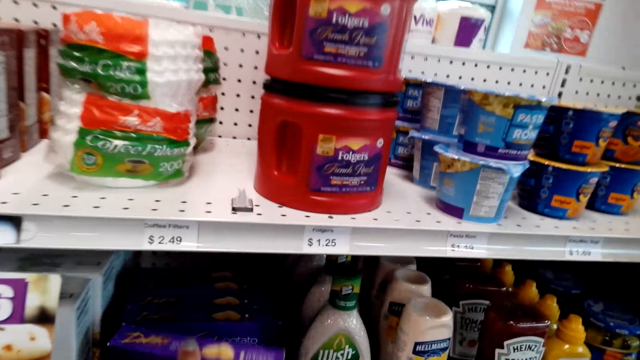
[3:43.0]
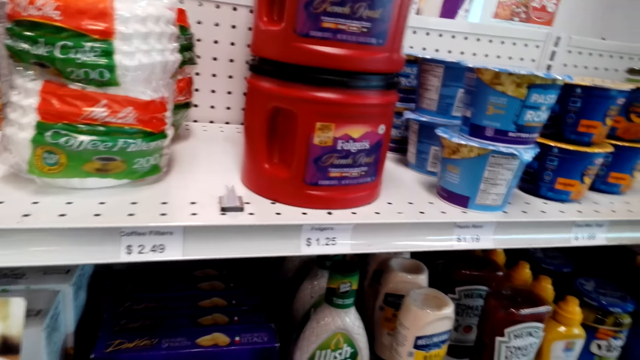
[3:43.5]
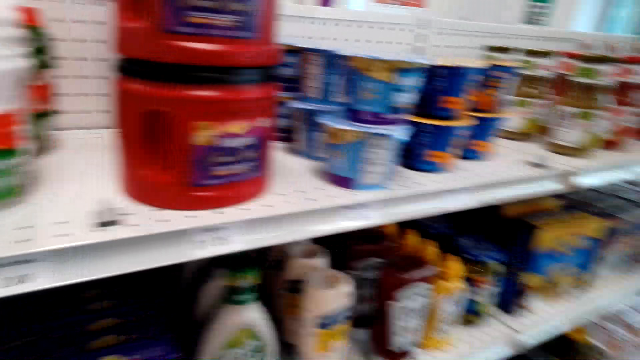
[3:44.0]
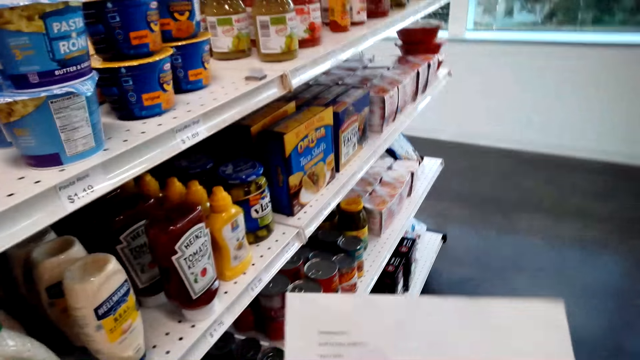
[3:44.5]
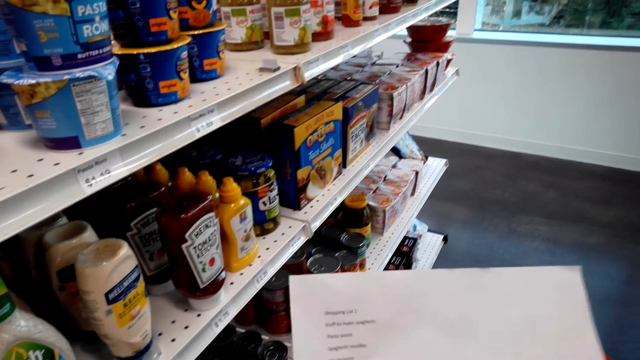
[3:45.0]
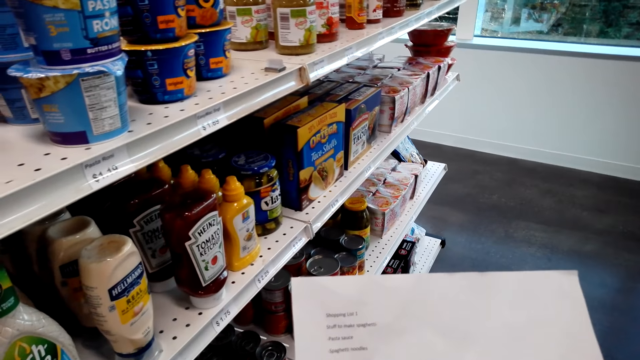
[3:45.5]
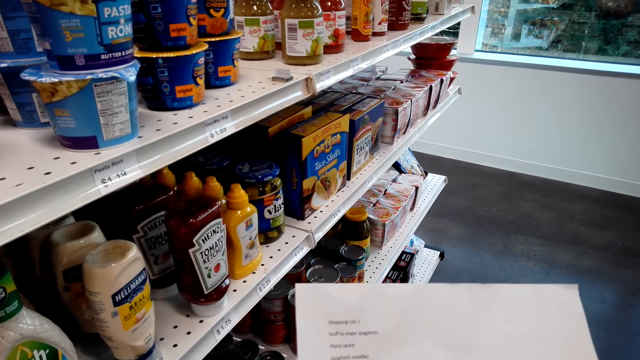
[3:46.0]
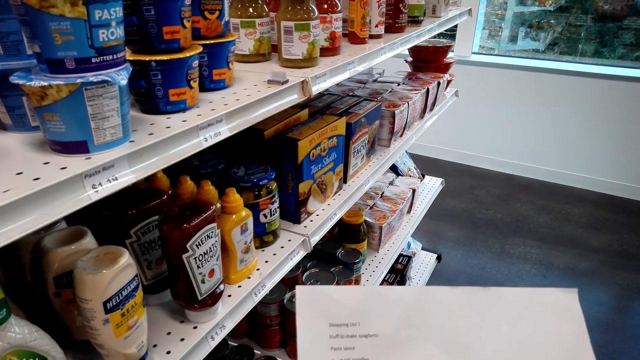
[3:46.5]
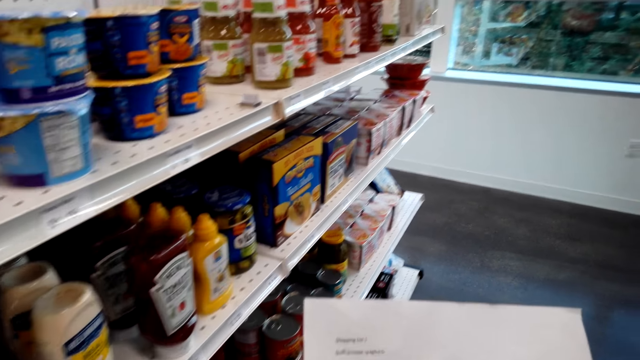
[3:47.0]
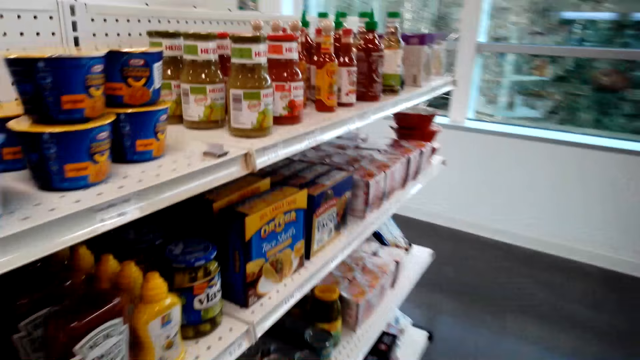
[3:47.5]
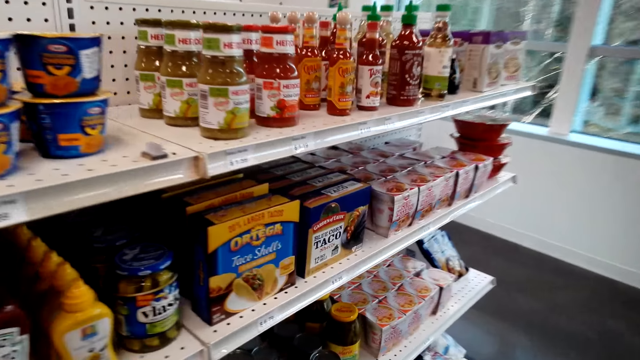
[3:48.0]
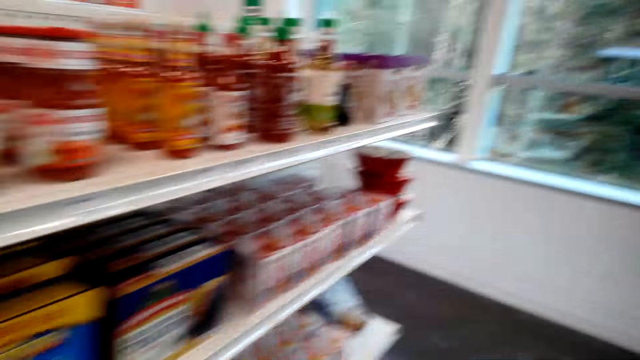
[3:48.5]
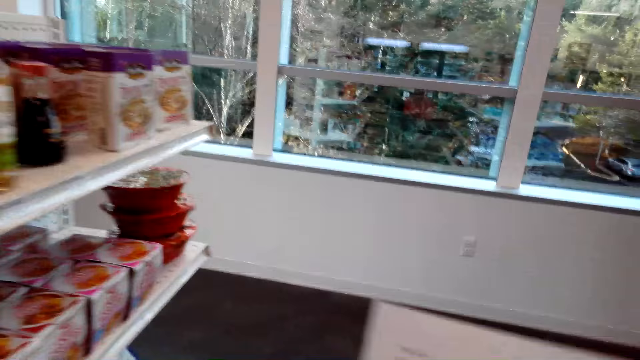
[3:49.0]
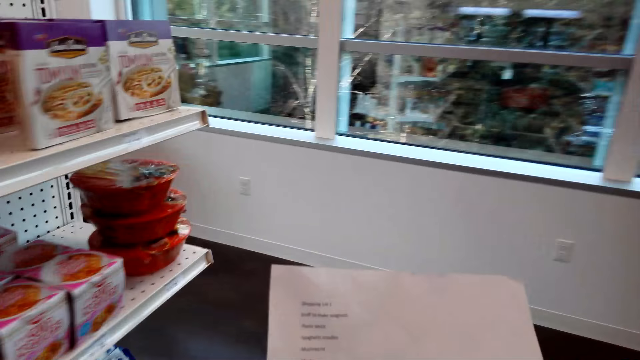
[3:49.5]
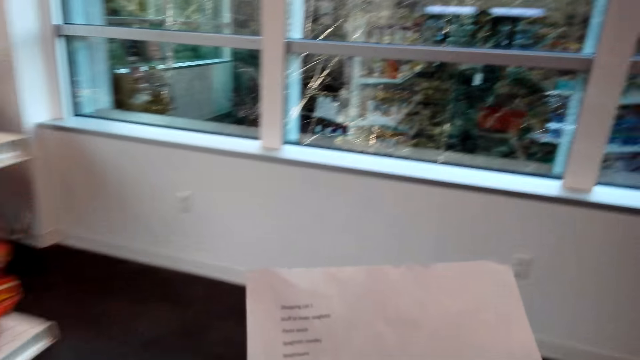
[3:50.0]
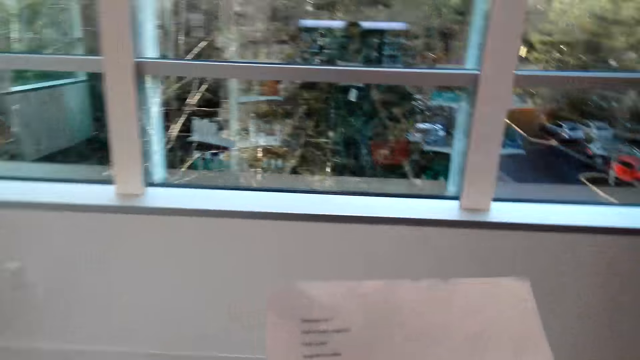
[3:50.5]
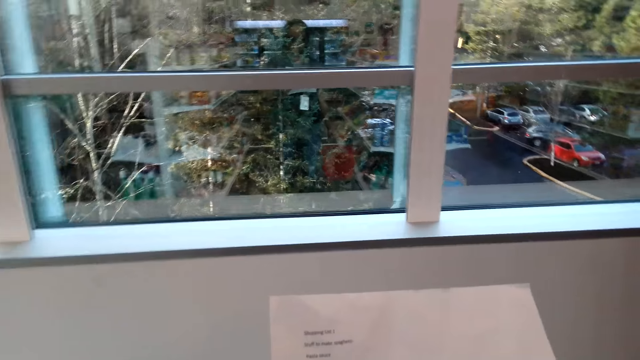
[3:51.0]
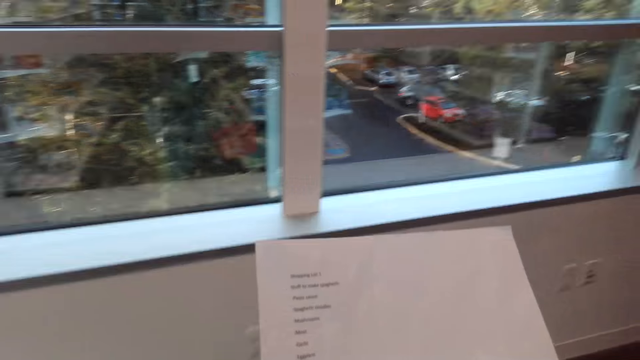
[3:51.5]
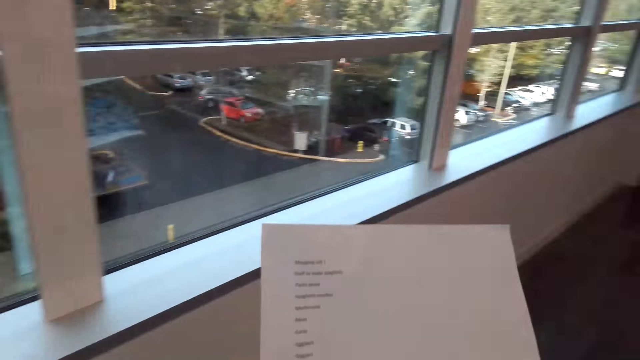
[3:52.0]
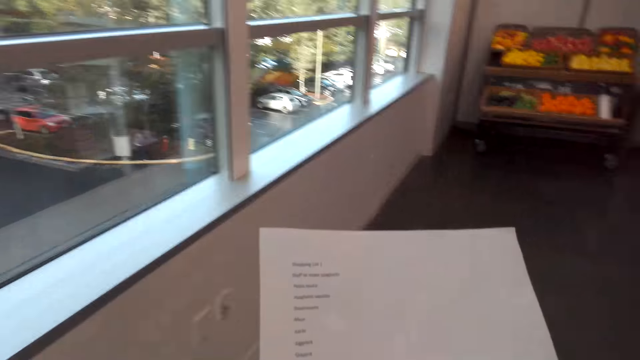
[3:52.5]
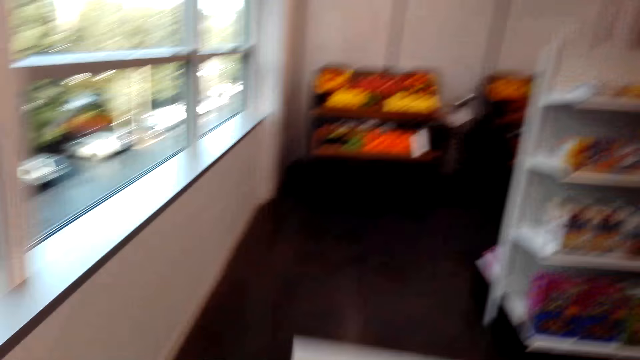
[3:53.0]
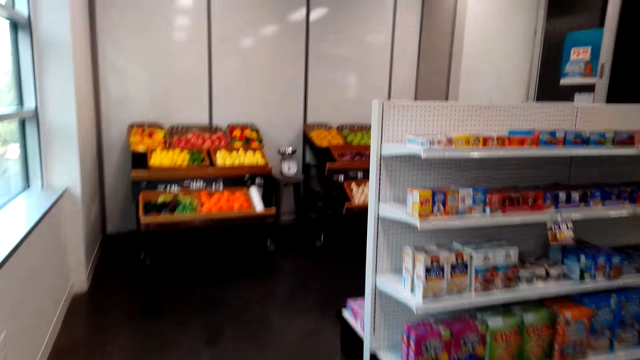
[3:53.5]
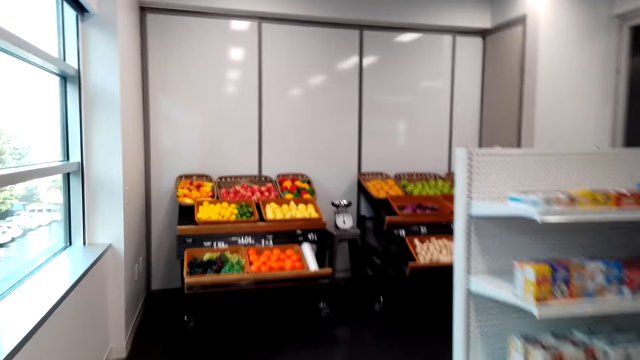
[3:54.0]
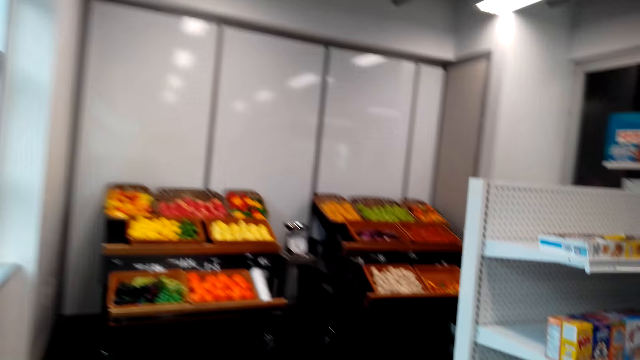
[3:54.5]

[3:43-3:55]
The camera wearer places the potato gnocchi on the shelf. They stare at the shopping list. They hold the list. They walk around the supermarket.

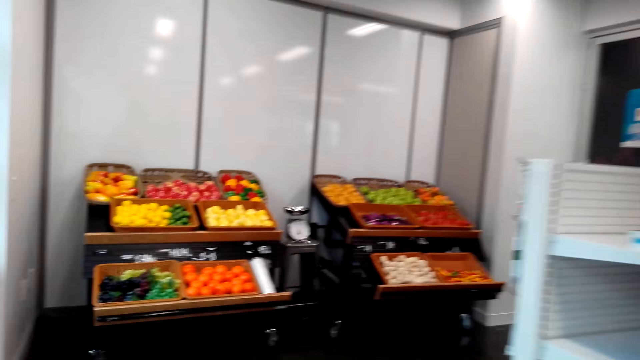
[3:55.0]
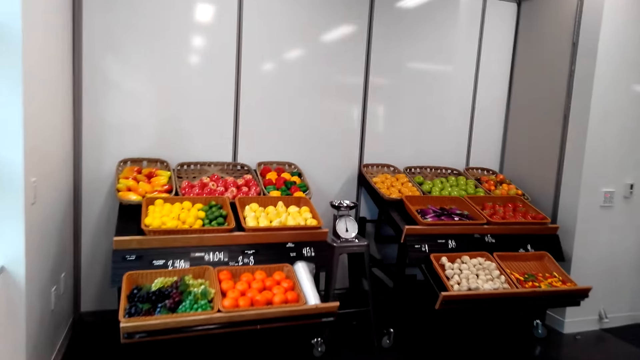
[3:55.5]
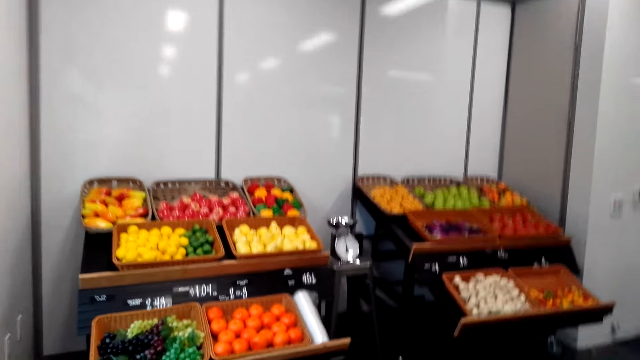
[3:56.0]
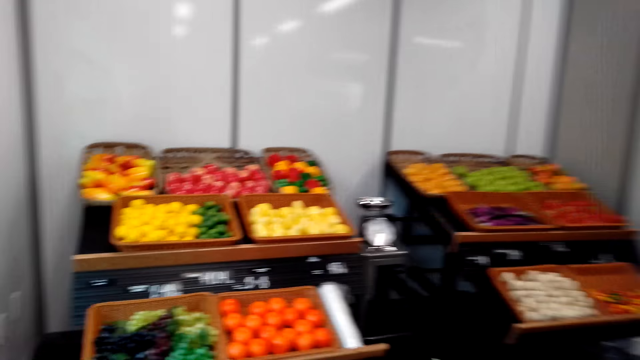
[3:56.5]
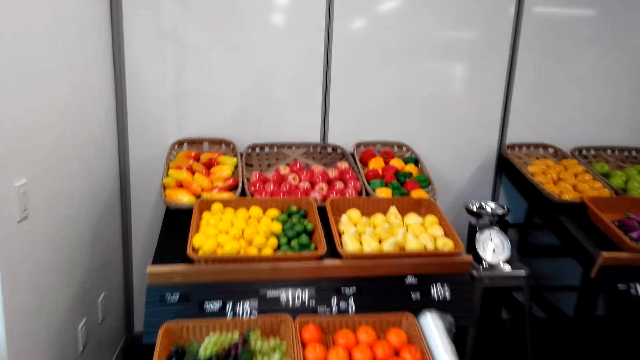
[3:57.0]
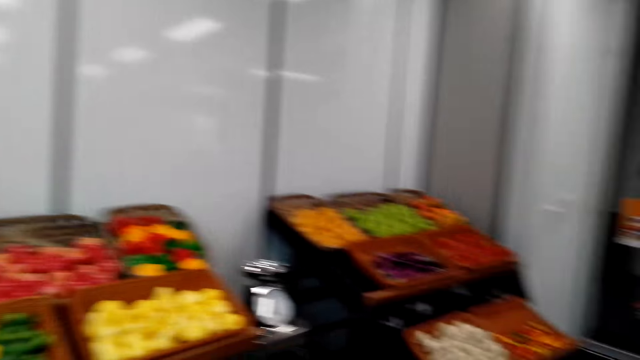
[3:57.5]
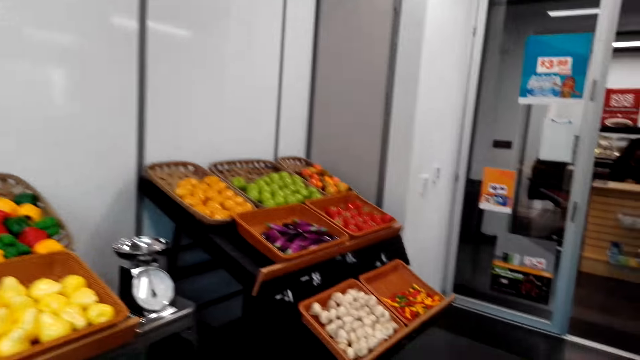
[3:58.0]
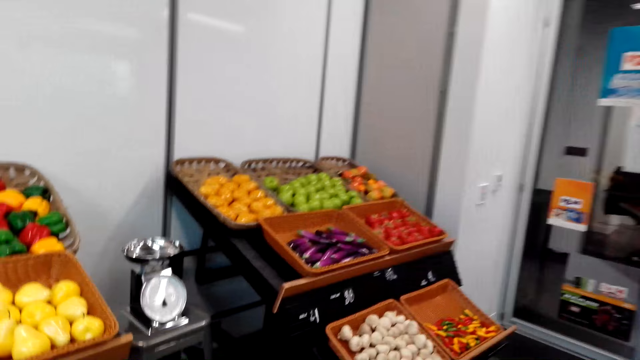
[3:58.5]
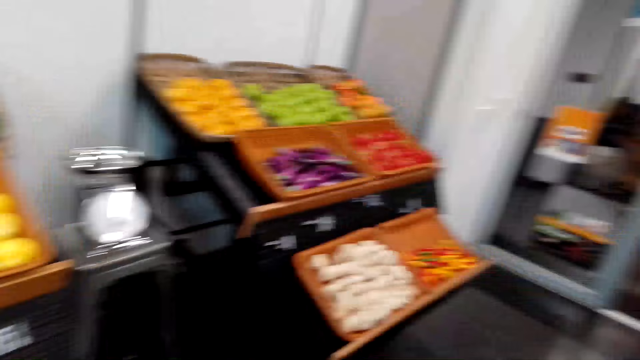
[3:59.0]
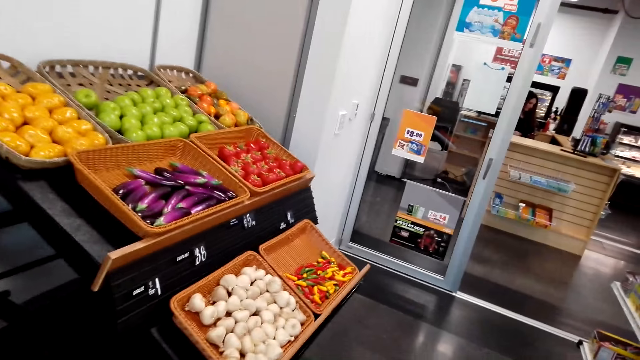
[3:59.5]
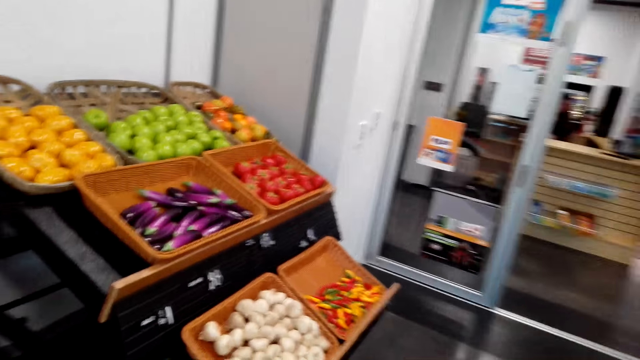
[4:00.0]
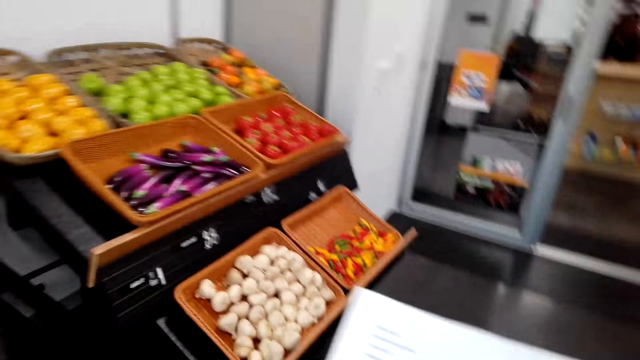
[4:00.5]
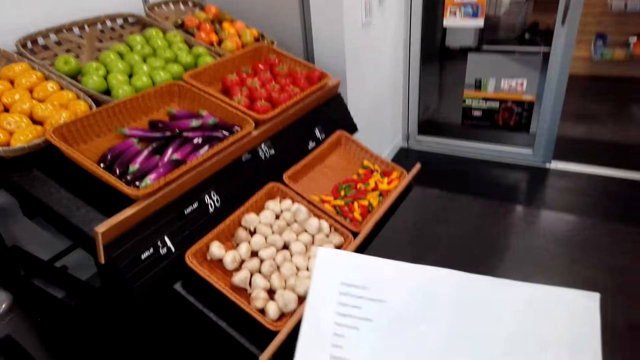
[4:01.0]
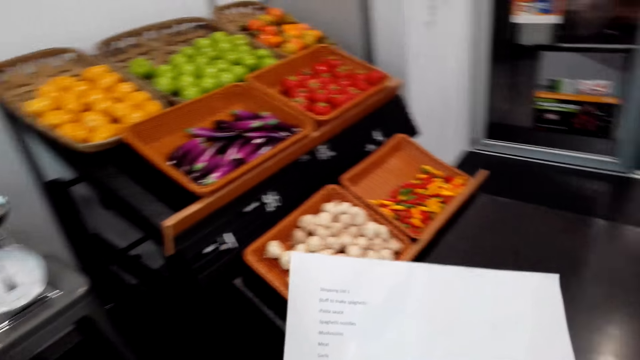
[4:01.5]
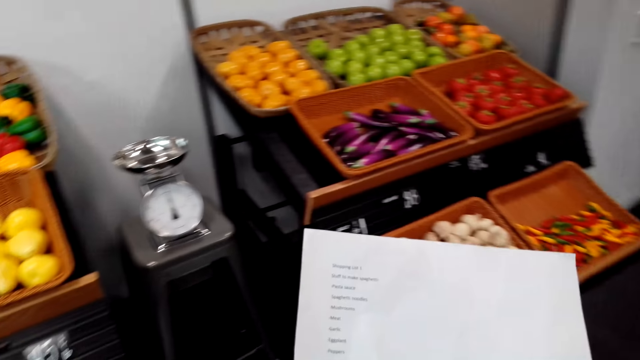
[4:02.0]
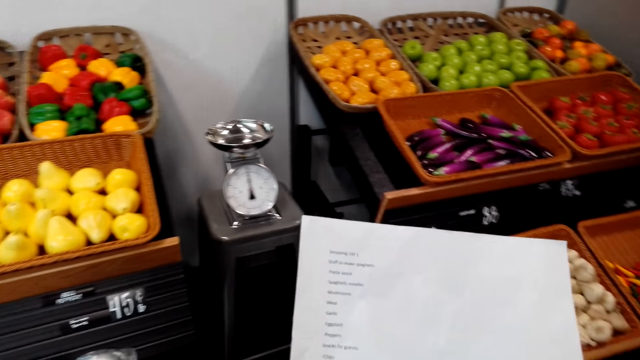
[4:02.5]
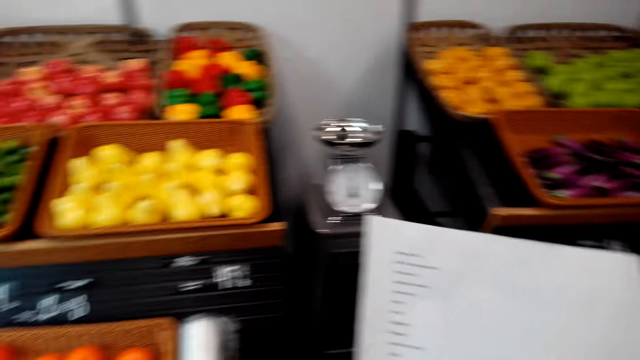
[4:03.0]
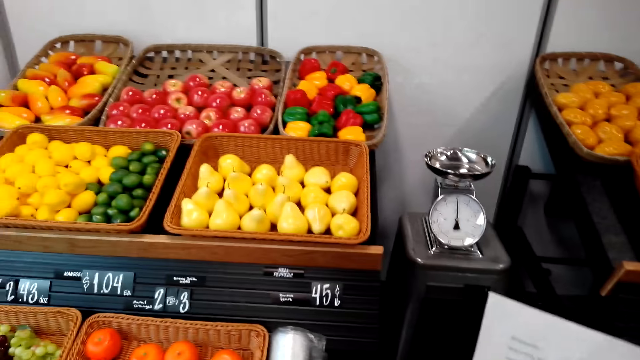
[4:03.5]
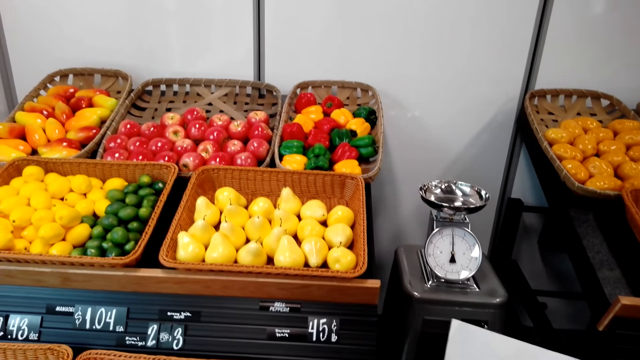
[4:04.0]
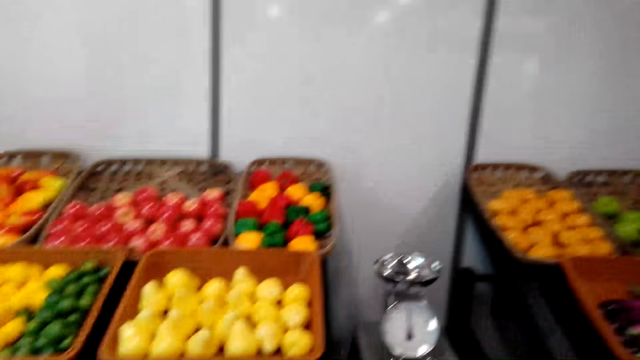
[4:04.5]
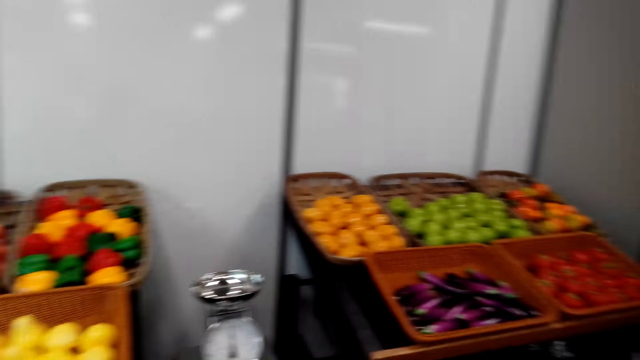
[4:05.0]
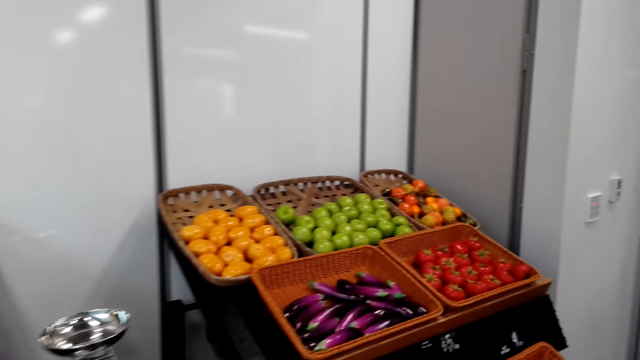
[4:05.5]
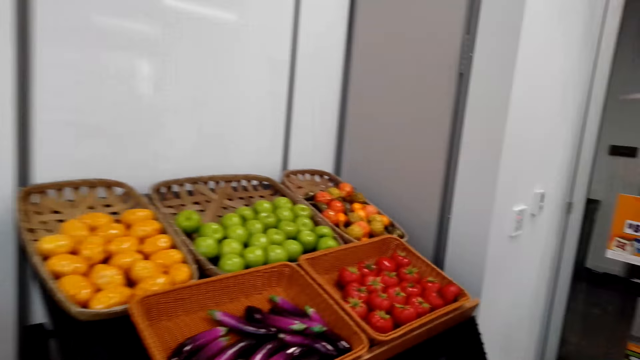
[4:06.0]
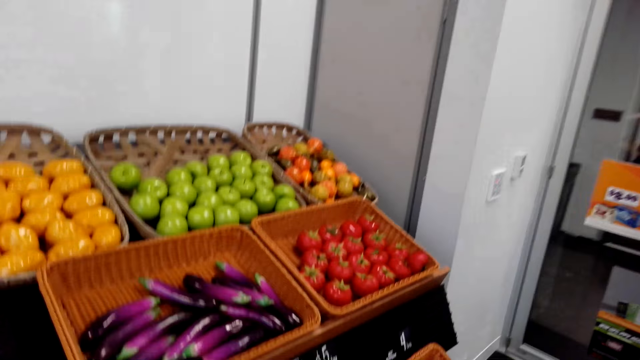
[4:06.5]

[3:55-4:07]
The camera wearer holds a list. They stare at the shopping list. They look around and walk around.
